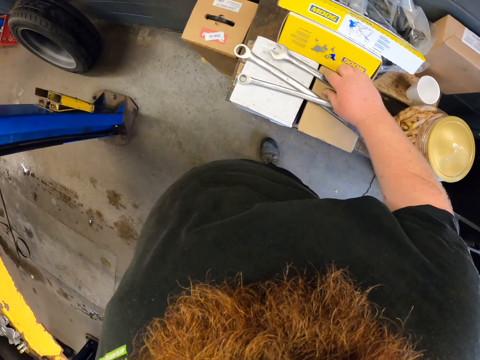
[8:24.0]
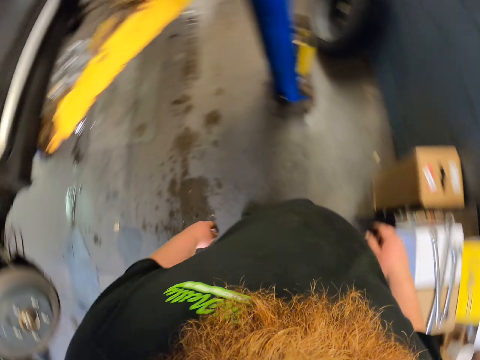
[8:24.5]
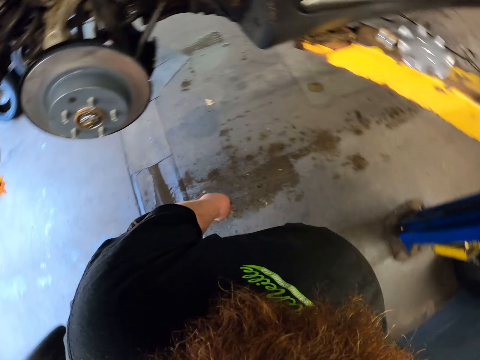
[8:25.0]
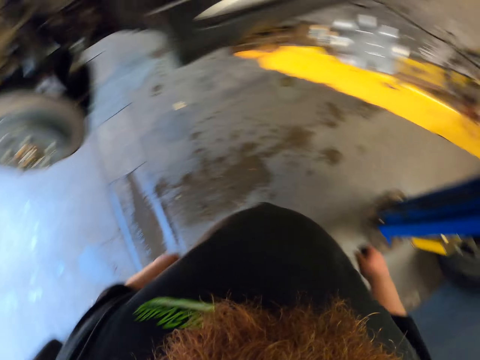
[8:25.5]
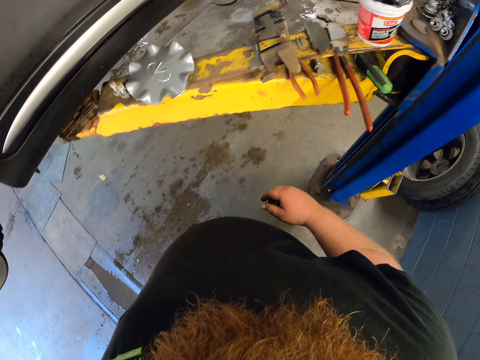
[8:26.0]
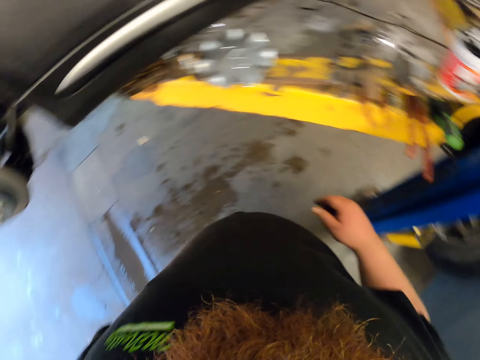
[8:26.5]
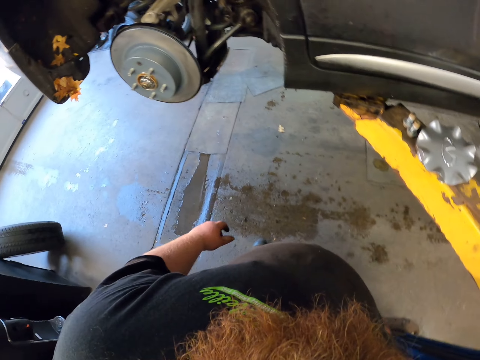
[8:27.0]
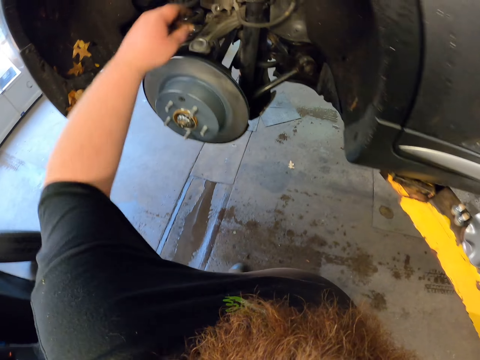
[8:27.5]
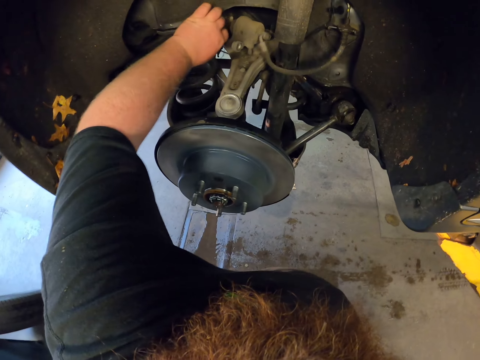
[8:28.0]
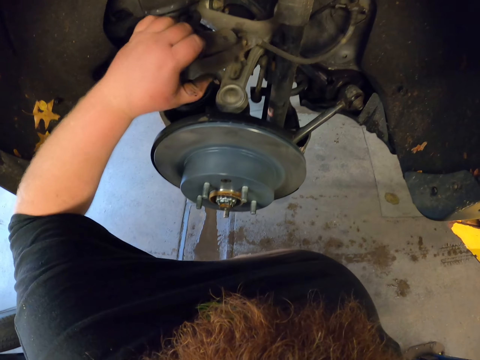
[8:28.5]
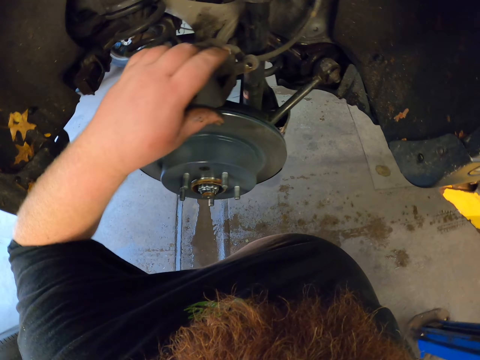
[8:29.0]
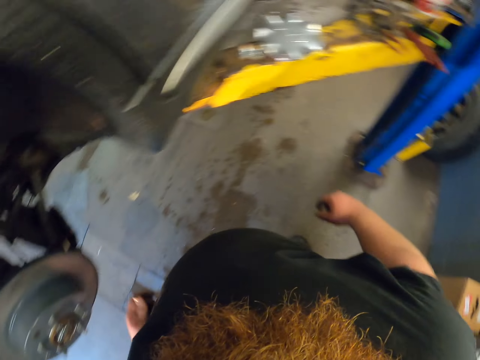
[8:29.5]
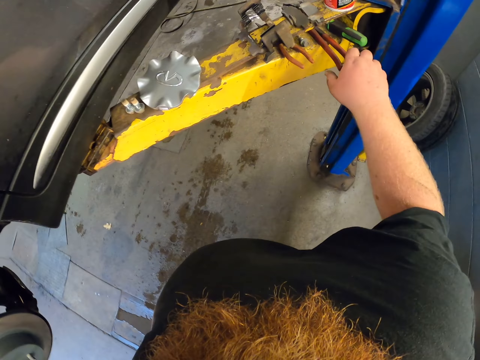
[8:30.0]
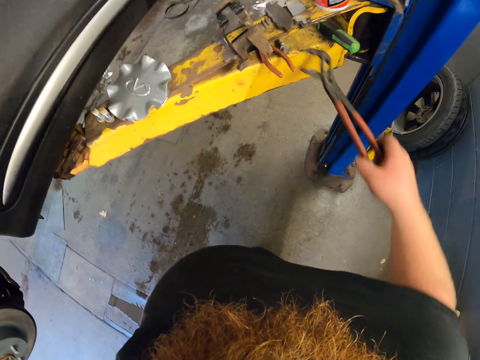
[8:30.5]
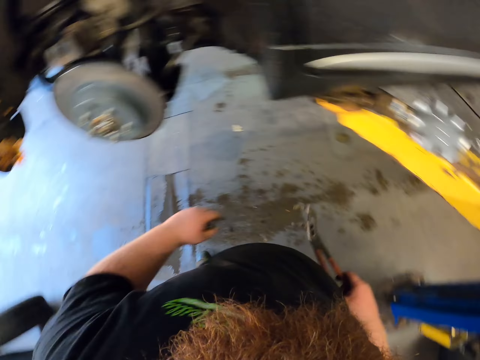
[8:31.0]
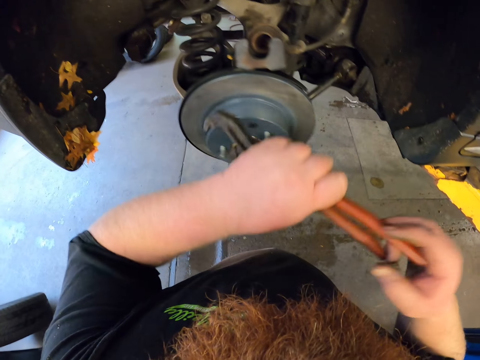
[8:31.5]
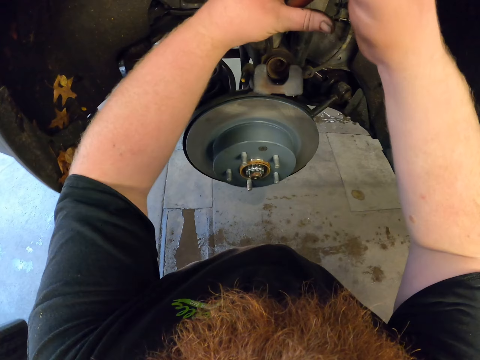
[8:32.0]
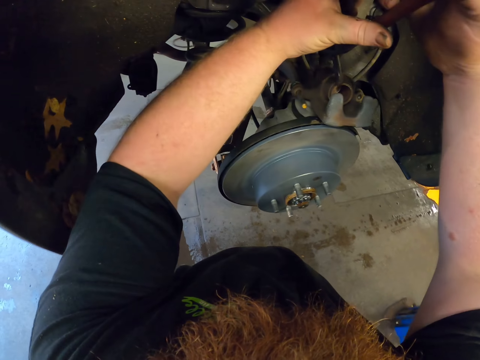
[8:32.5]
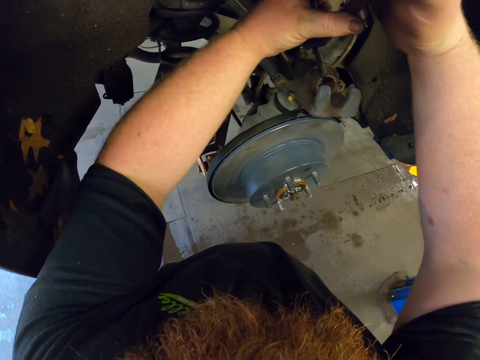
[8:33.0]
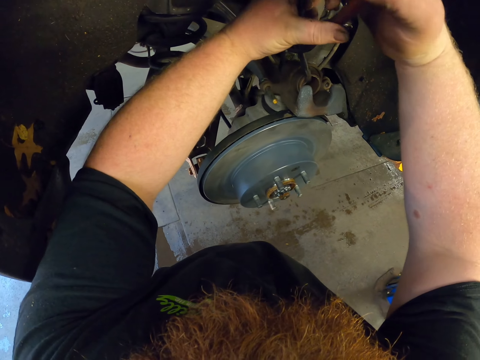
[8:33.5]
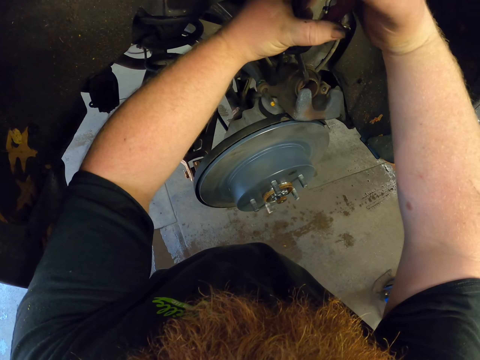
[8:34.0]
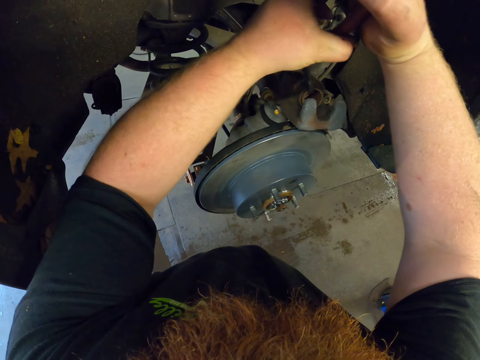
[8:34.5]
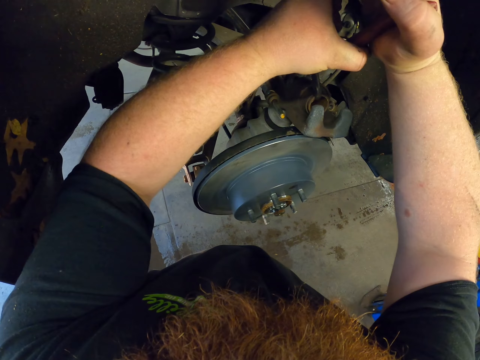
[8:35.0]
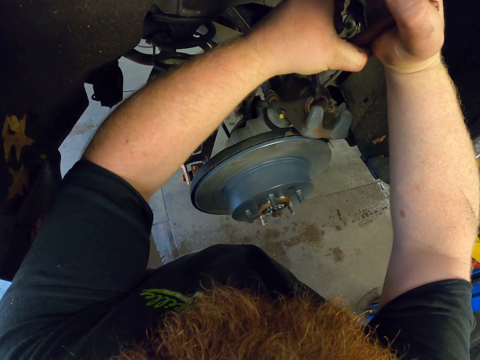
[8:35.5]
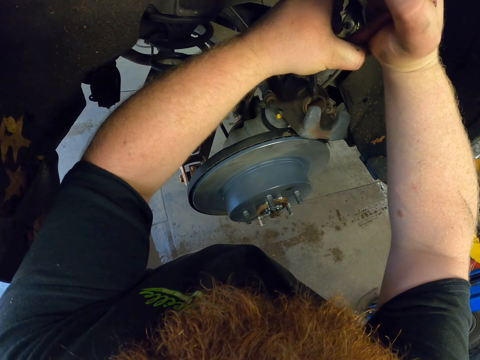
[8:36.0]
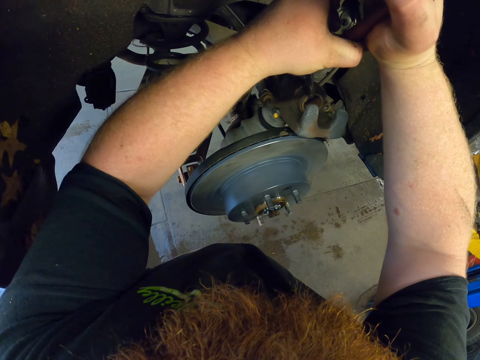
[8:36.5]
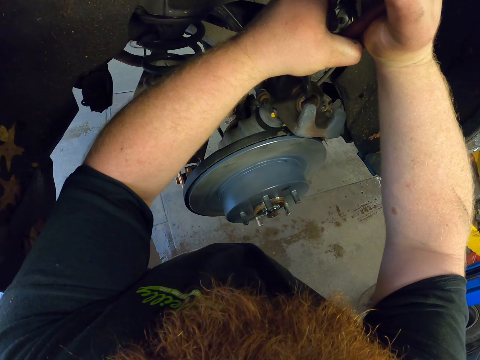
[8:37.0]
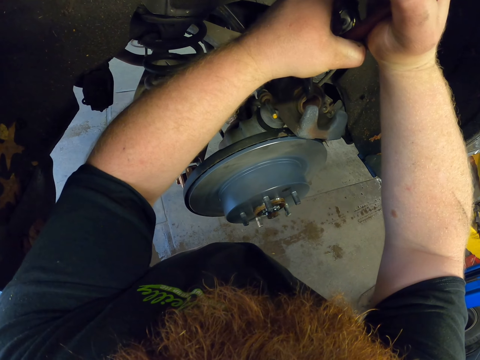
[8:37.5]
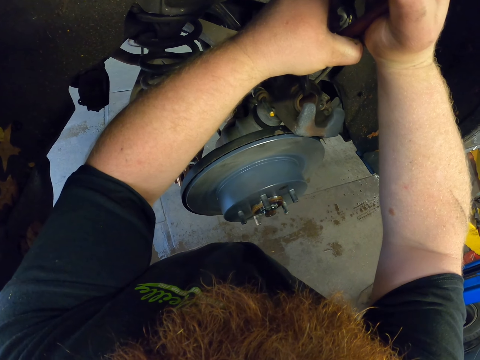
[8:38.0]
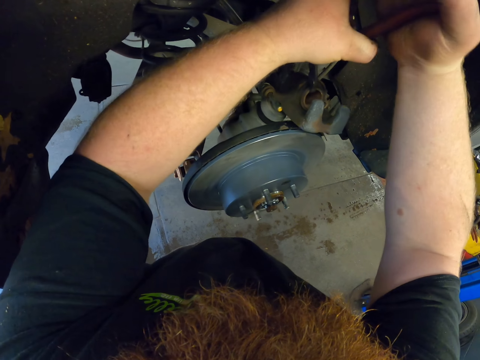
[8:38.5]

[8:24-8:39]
The camera wearer puts the spanners on the box. They look around. They touch the brake caliper. They pick up the pliers or wrench on the steel. They squeeze the brake caliper with the pliers.

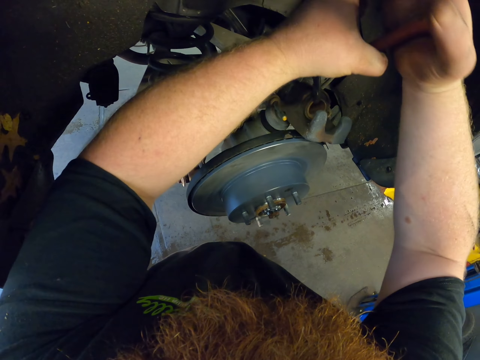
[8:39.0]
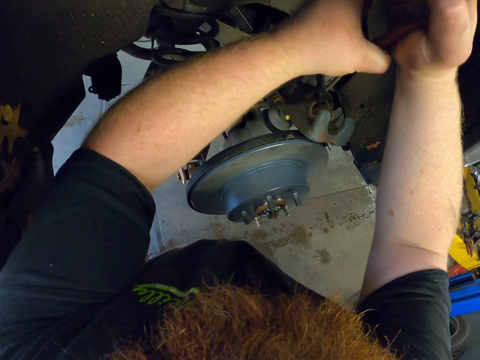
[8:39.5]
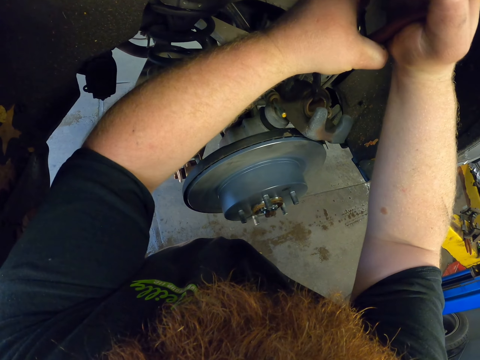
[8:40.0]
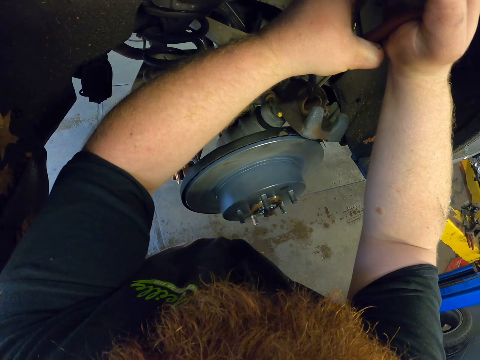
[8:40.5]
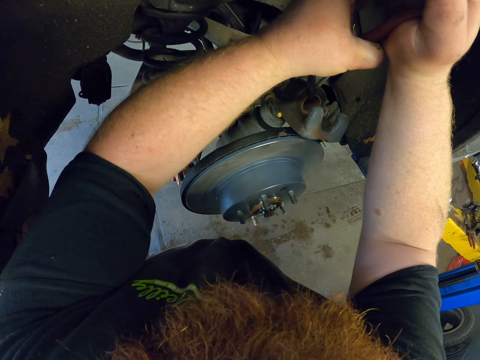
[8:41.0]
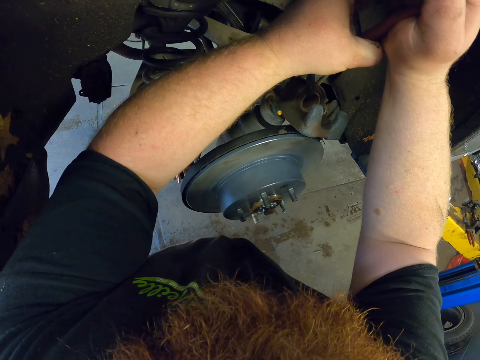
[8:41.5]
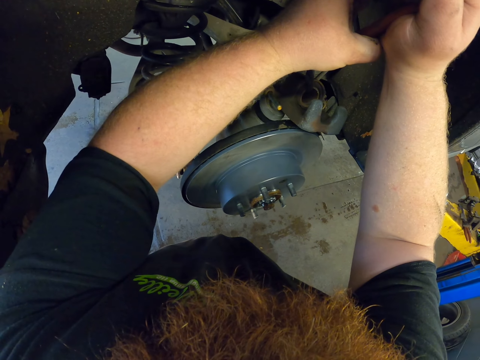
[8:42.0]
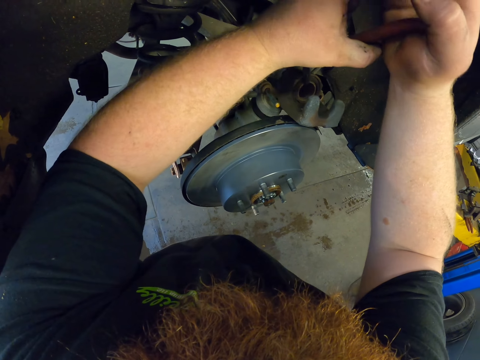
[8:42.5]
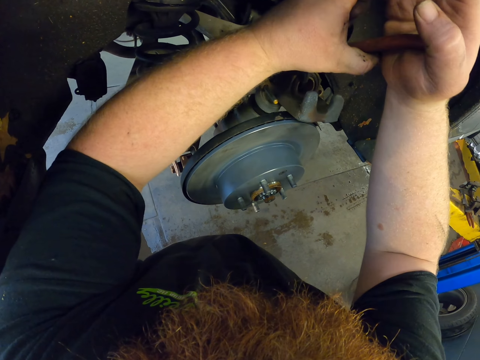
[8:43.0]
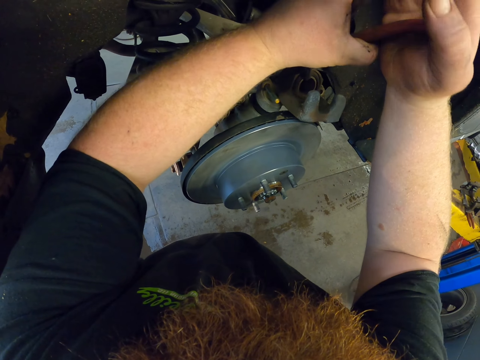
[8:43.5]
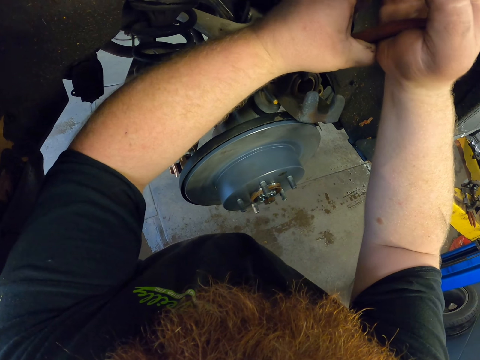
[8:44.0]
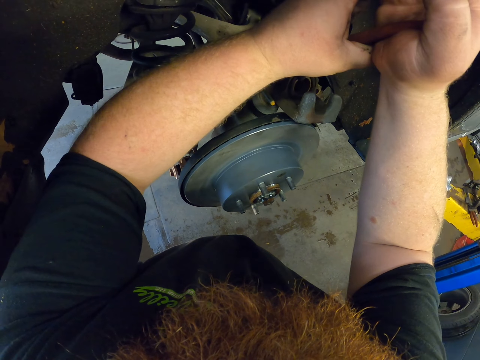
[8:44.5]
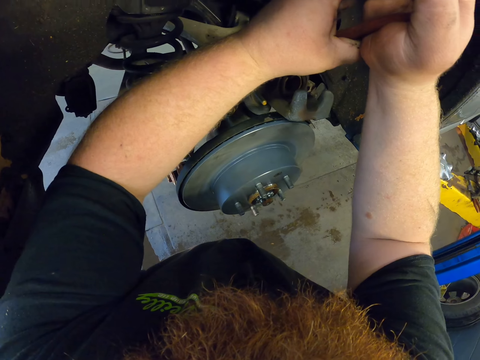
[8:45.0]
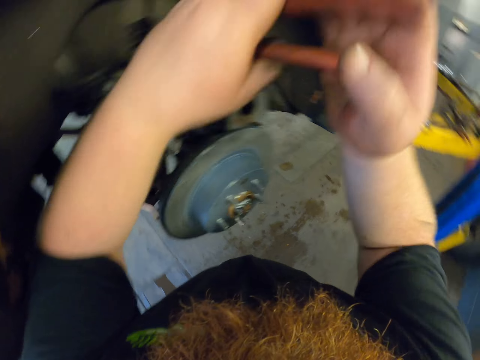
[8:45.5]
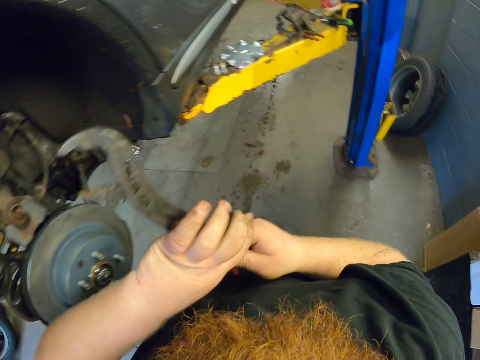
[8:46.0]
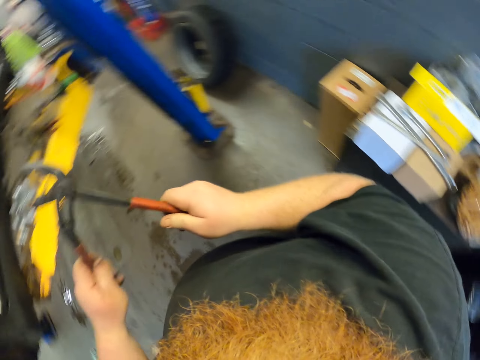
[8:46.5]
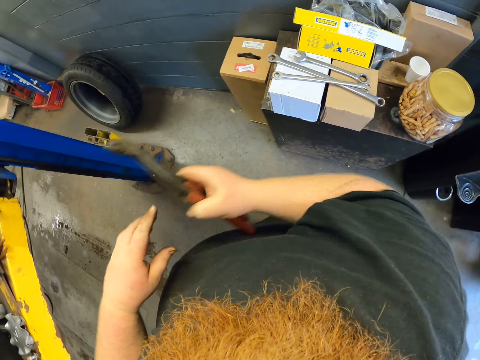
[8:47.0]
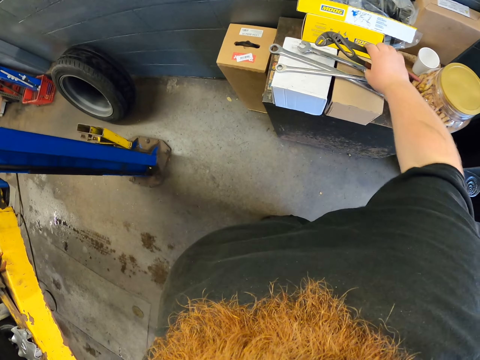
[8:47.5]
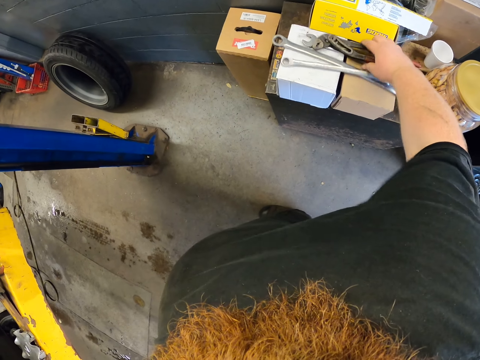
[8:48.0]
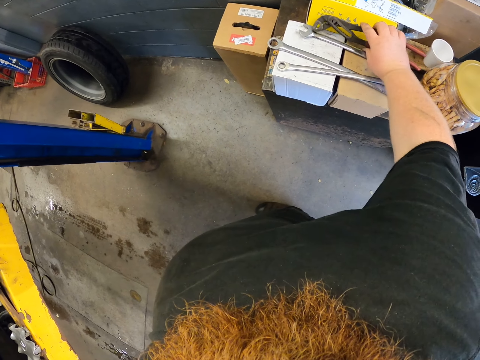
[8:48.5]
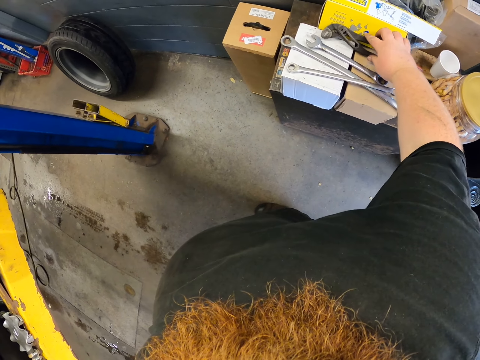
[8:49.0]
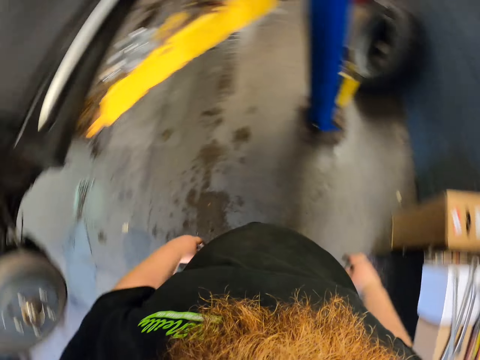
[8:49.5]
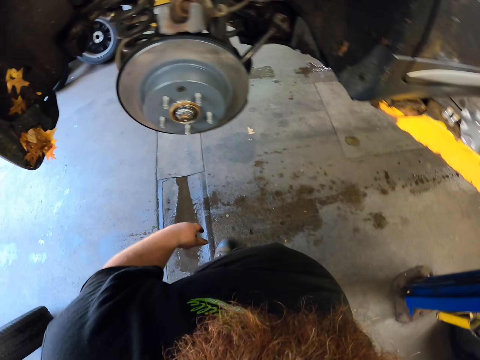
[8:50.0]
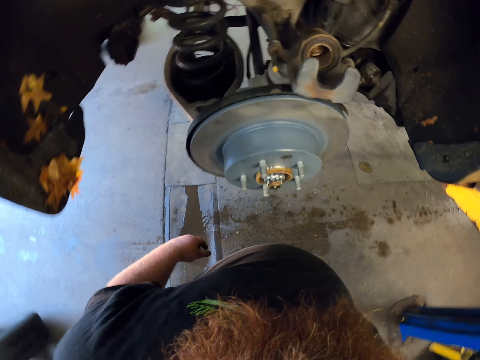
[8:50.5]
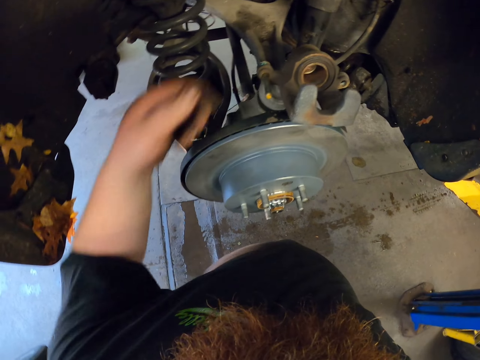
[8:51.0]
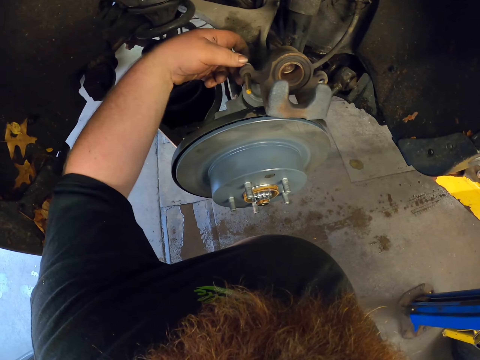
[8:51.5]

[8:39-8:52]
The camera wearer straightens the caliper assembly with a wrench. They put the pliers or wrench on the box. They look around.
